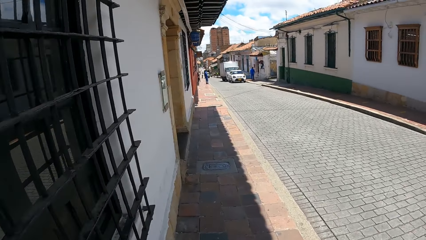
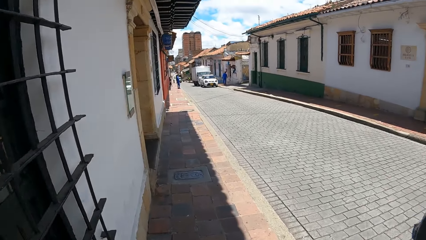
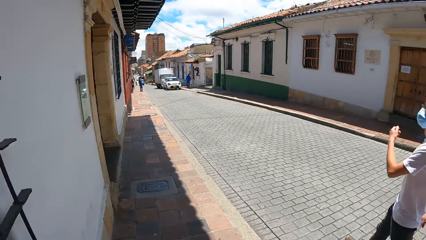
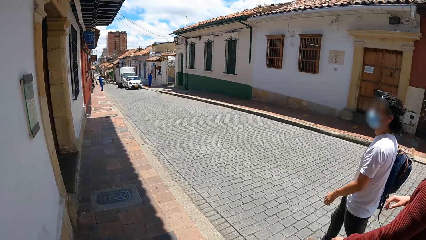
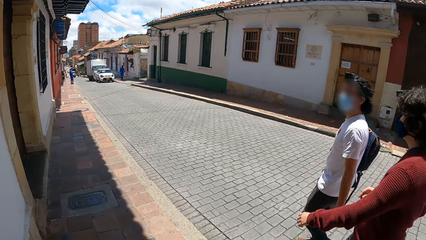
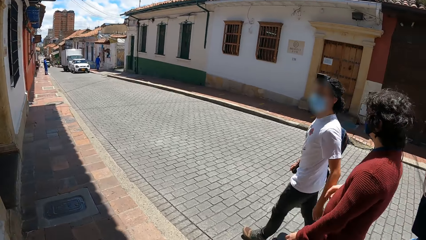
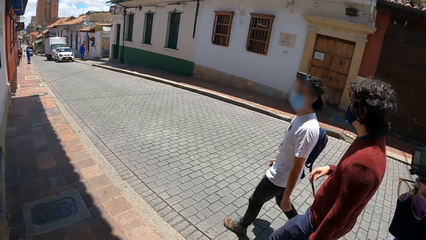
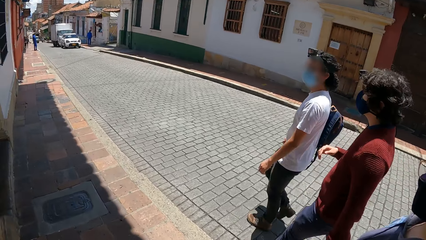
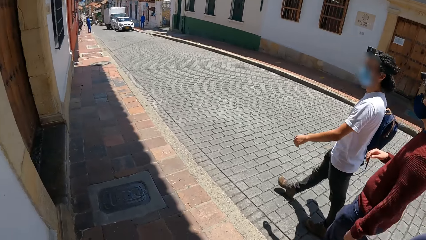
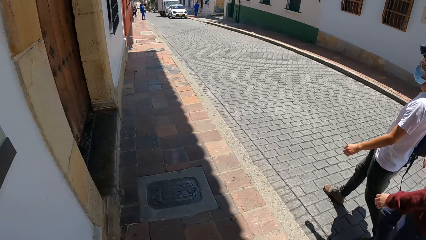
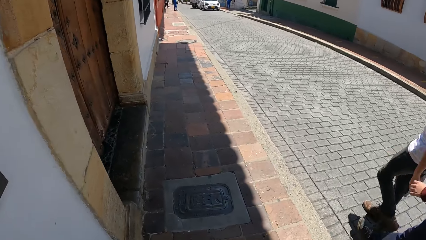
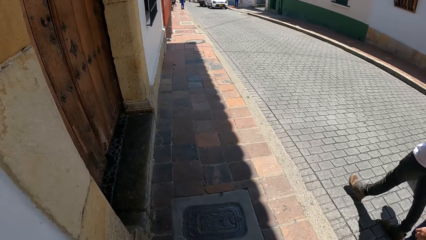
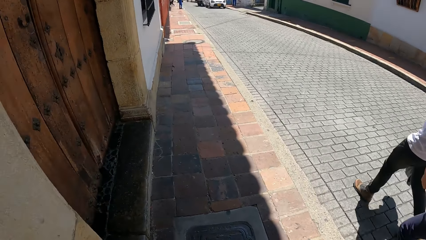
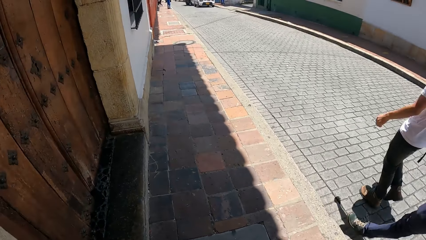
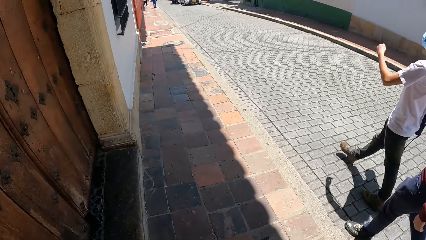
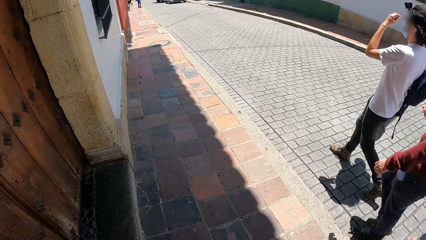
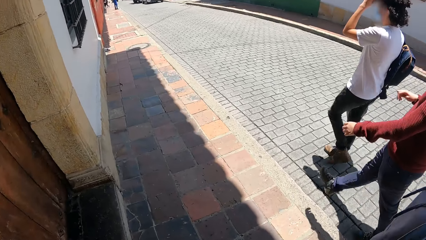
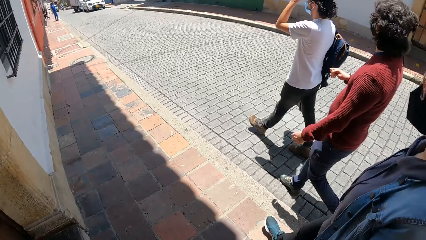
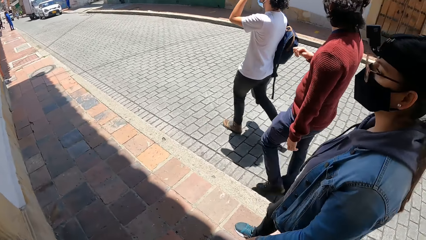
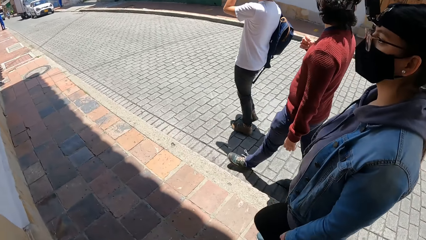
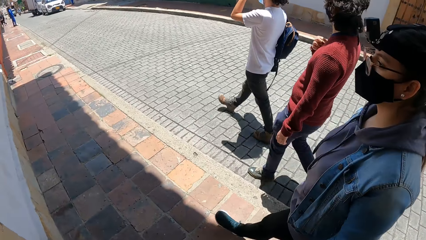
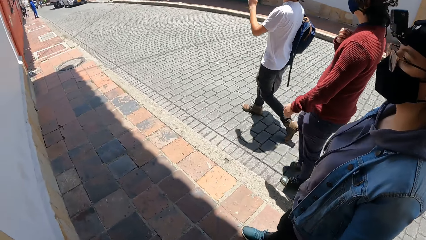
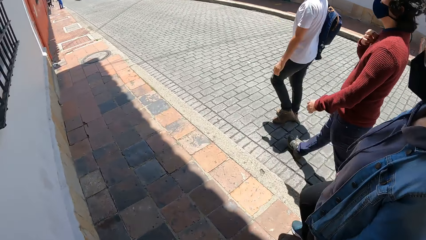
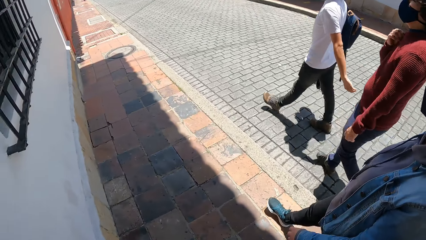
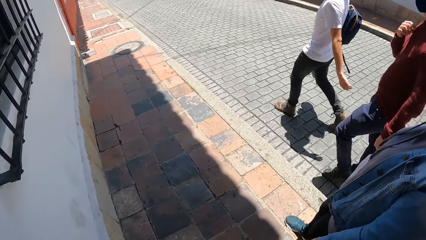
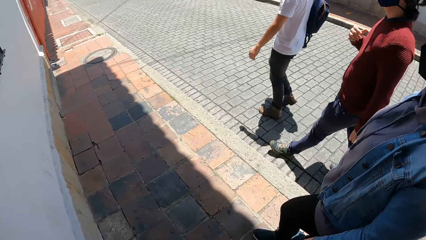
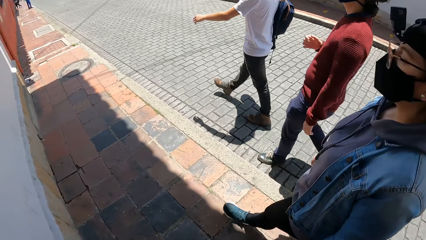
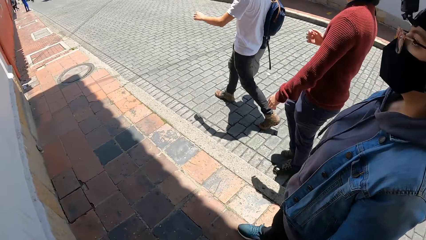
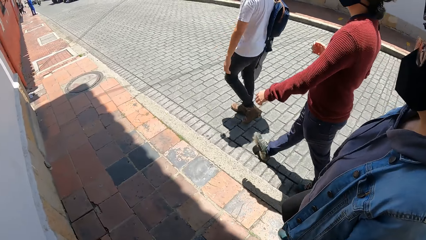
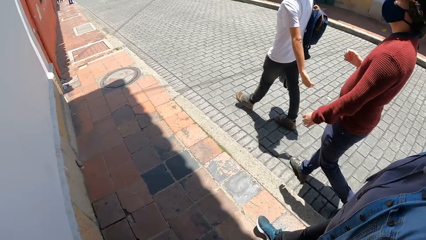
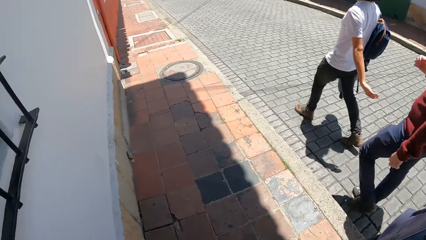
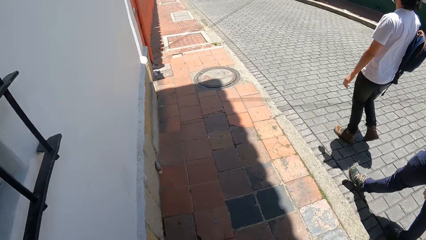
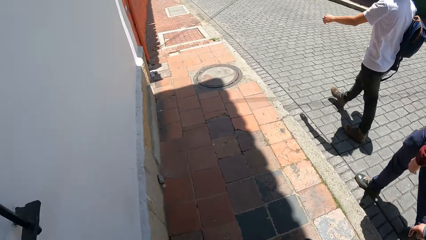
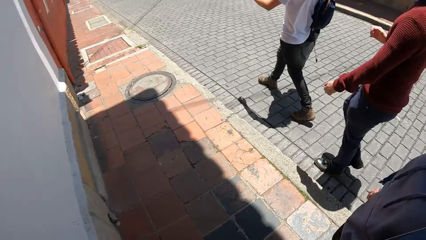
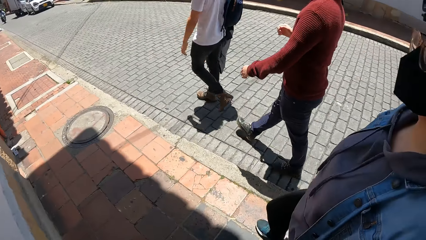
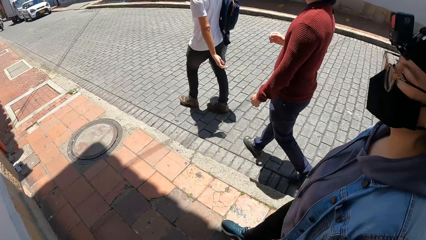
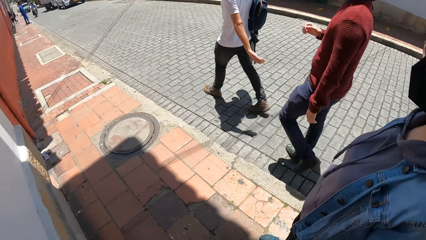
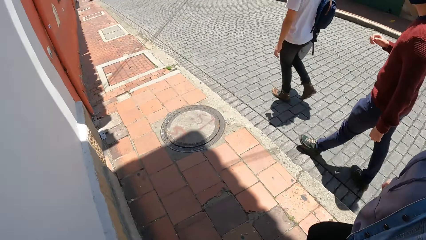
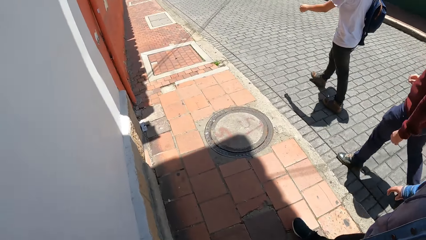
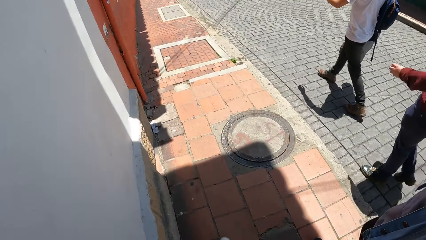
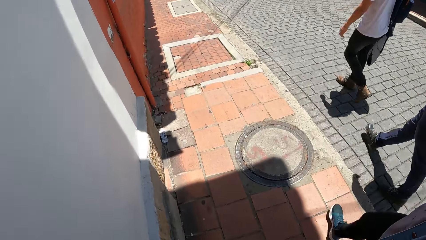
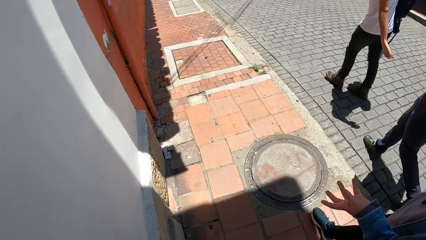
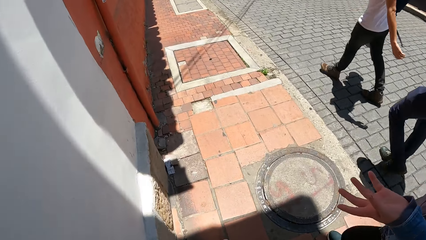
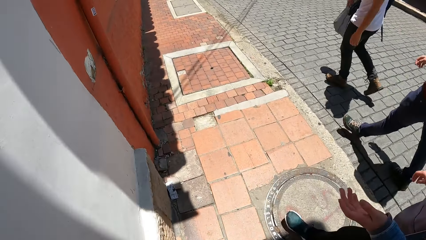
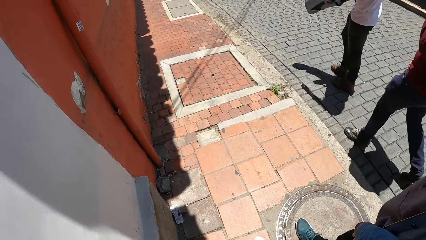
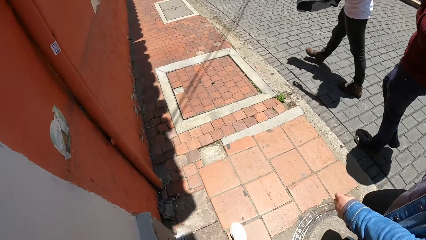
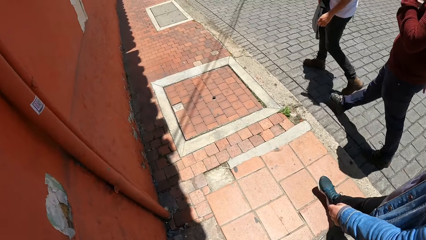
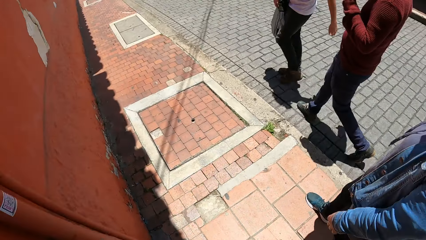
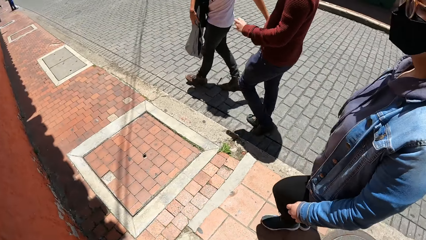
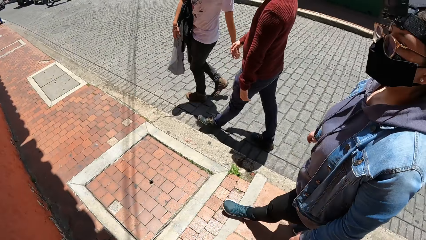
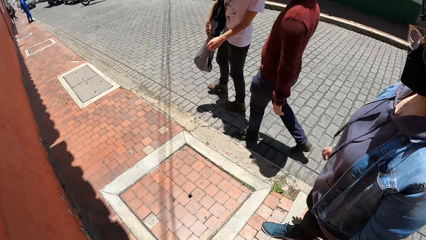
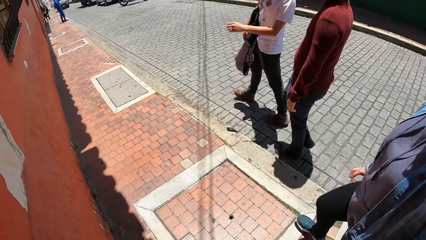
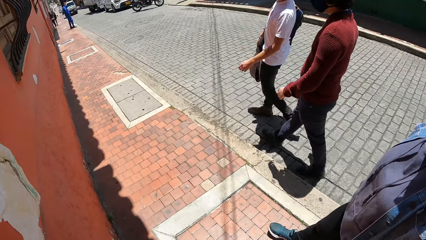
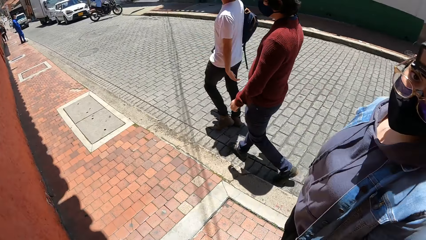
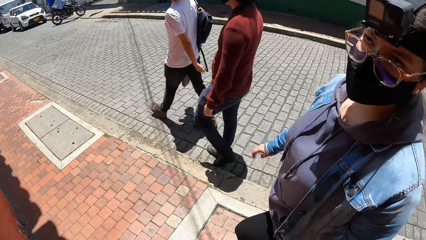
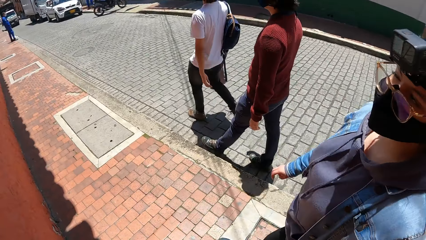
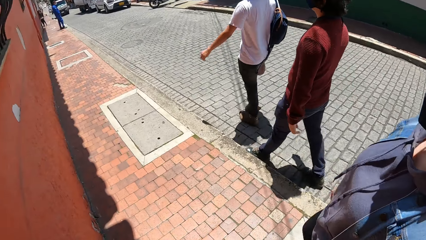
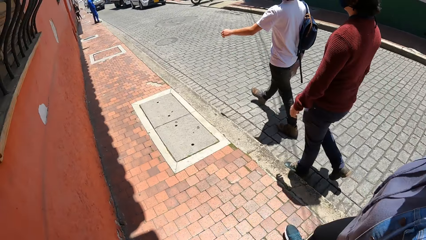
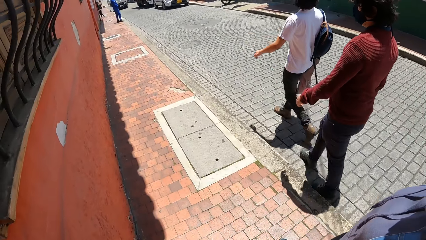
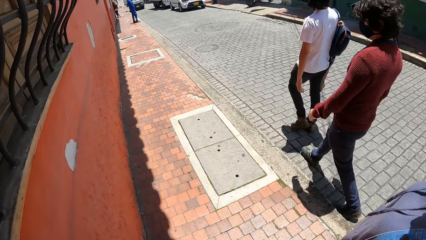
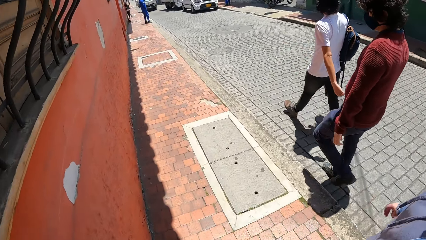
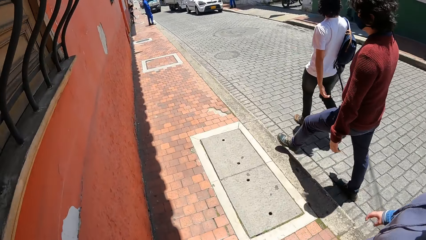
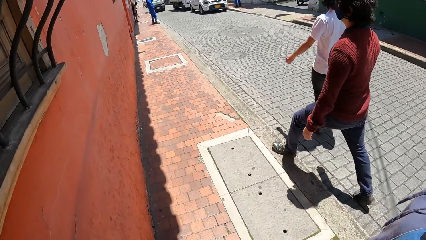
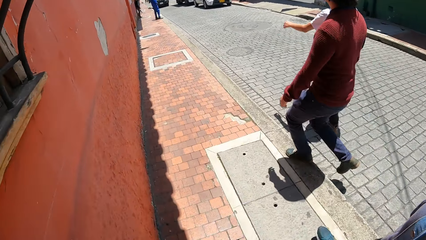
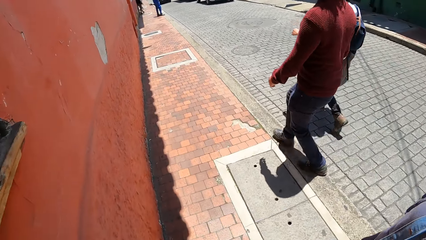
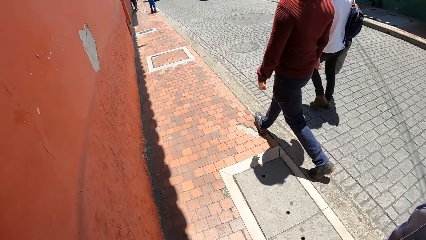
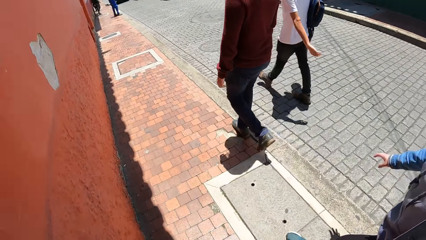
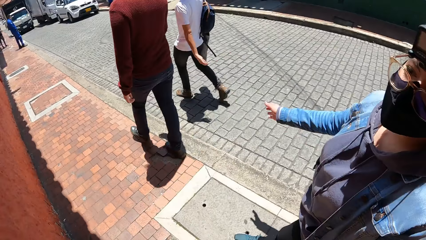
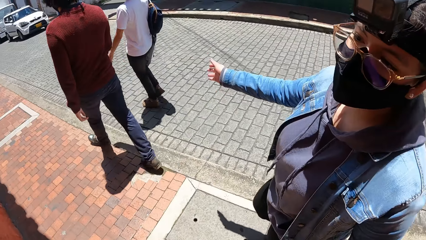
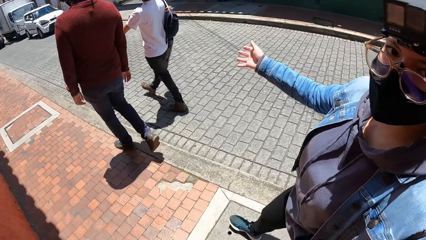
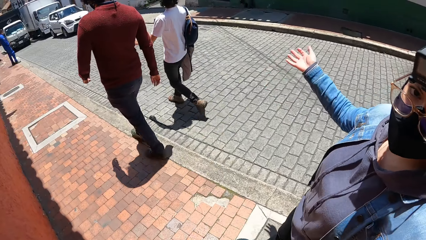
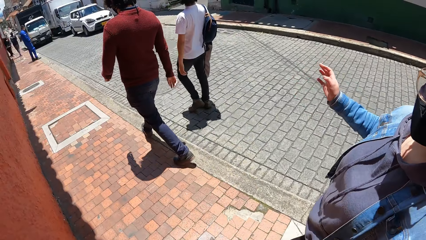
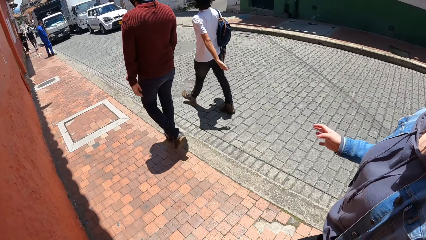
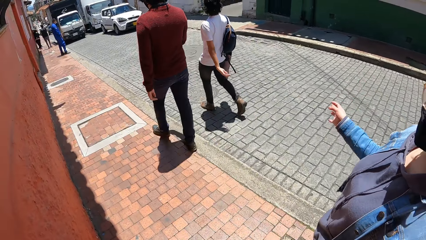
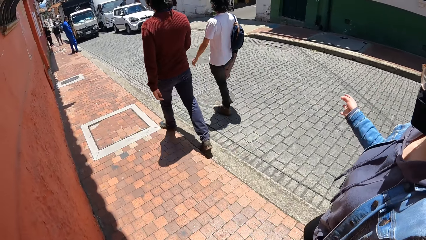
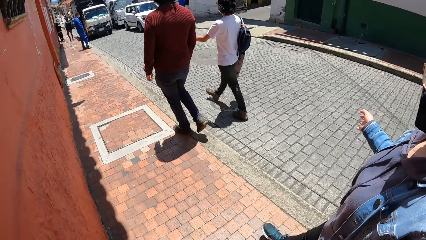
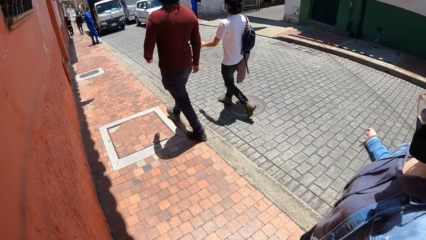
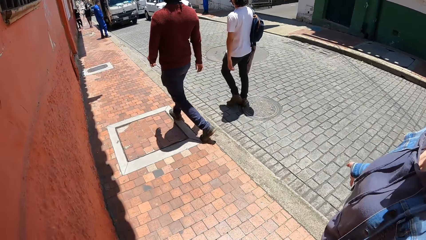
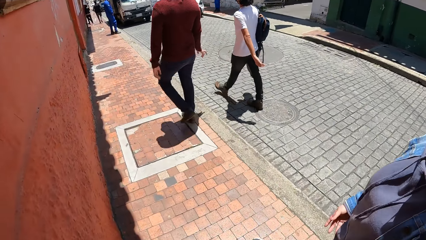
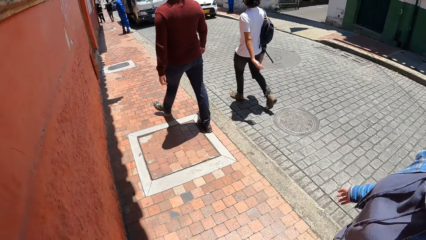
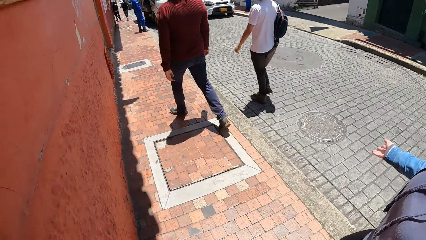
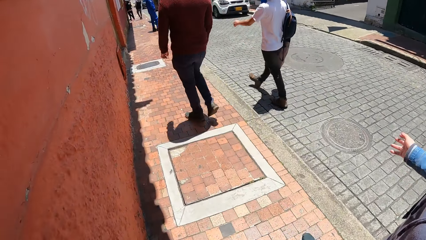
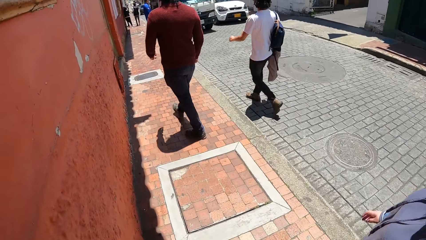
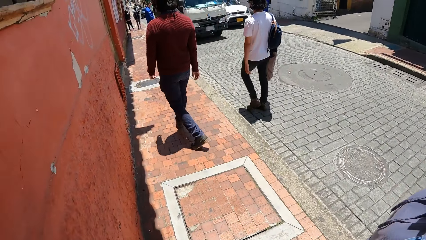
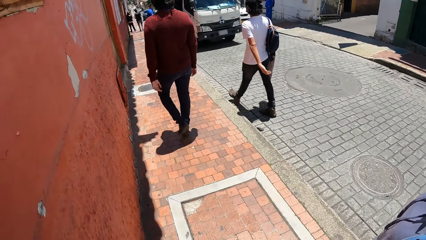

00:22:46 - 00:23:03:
A man touches his face with his left hand. The camera wearer interacts with a woman.
